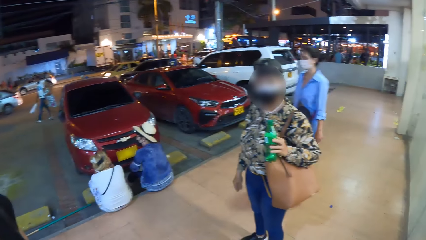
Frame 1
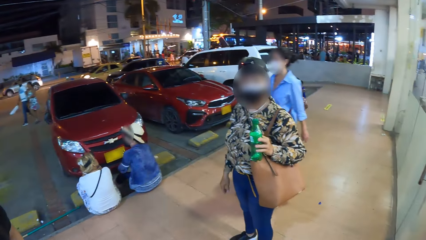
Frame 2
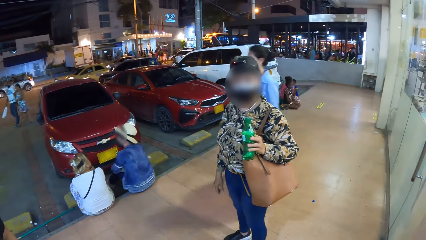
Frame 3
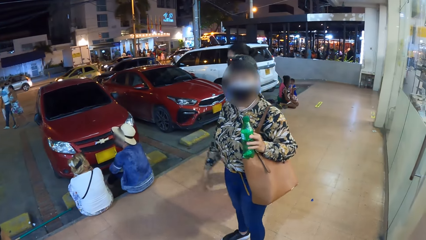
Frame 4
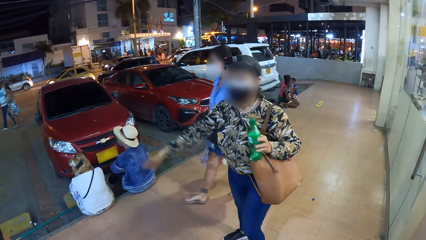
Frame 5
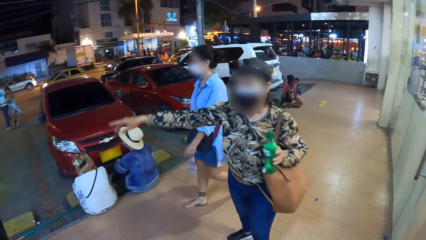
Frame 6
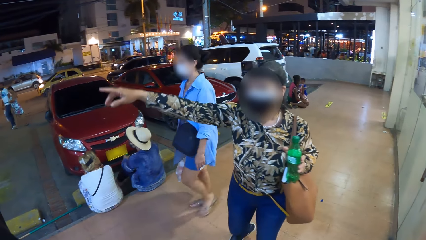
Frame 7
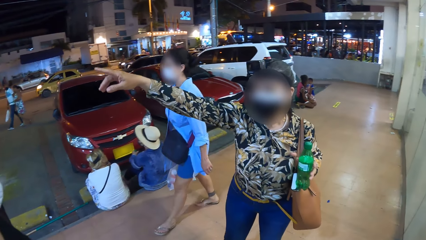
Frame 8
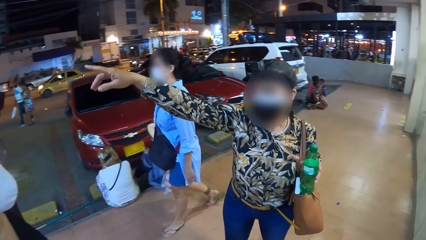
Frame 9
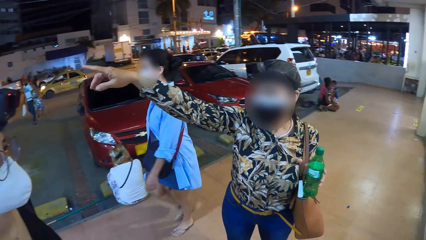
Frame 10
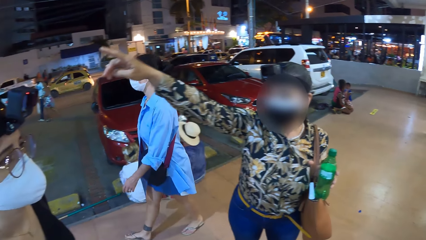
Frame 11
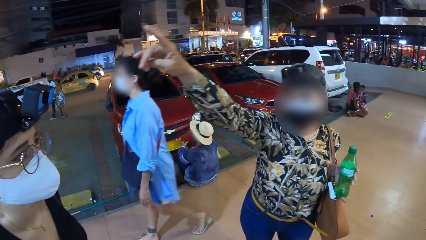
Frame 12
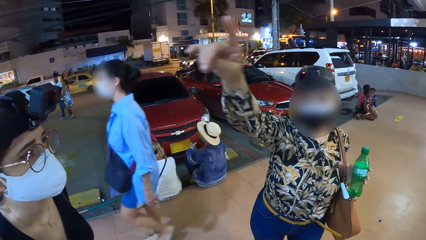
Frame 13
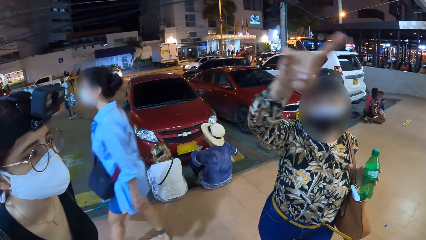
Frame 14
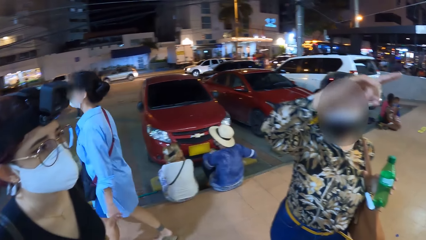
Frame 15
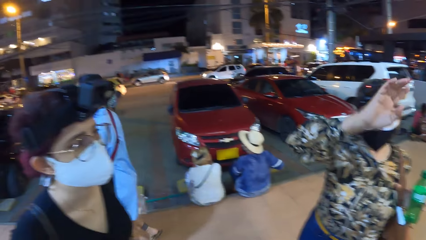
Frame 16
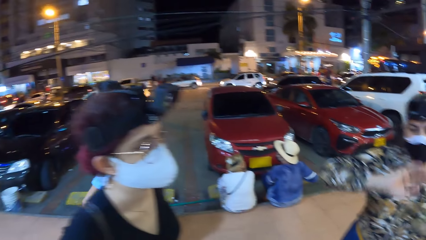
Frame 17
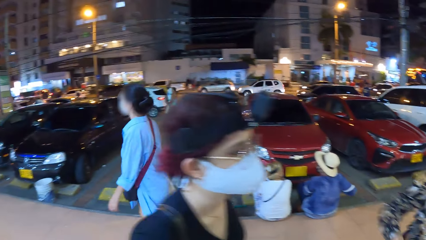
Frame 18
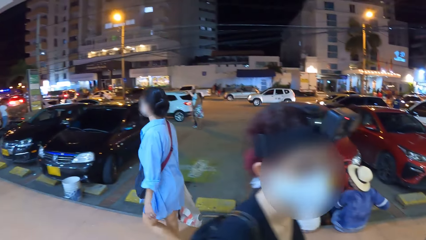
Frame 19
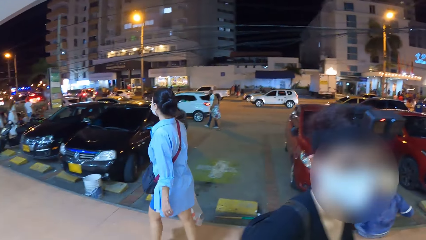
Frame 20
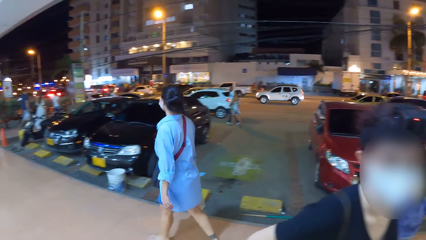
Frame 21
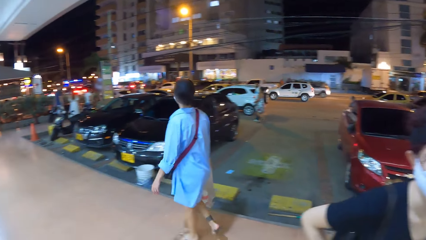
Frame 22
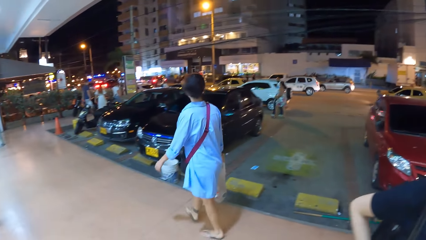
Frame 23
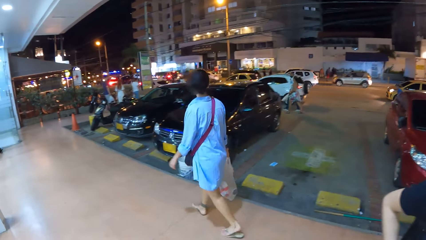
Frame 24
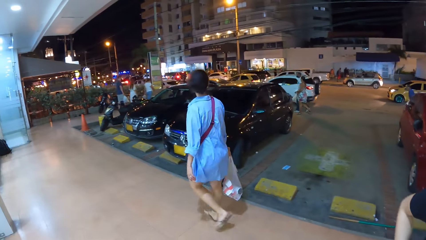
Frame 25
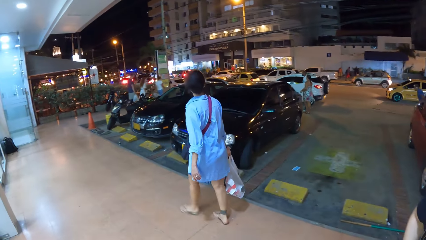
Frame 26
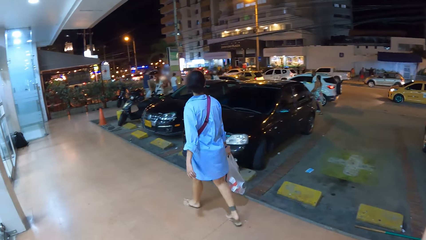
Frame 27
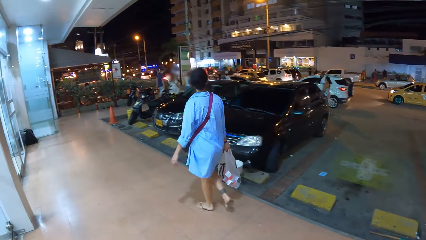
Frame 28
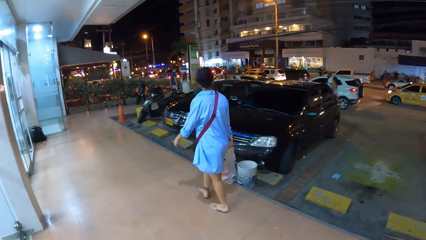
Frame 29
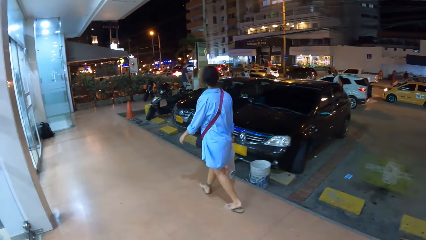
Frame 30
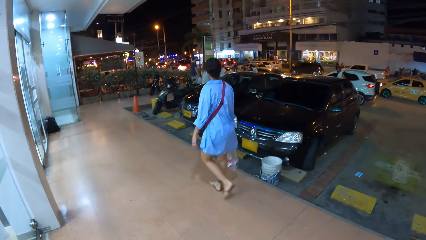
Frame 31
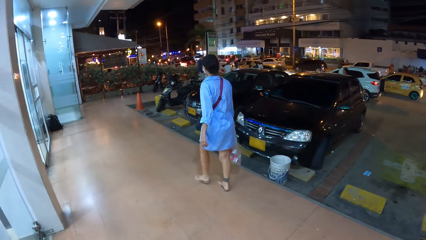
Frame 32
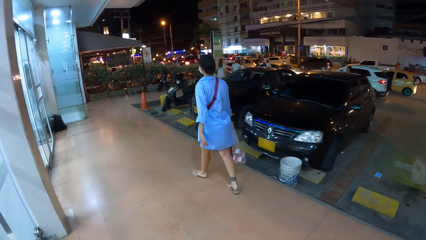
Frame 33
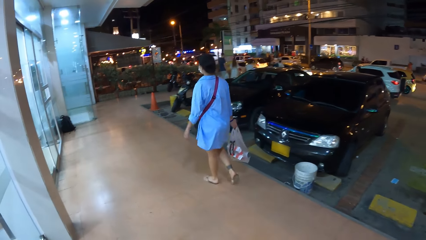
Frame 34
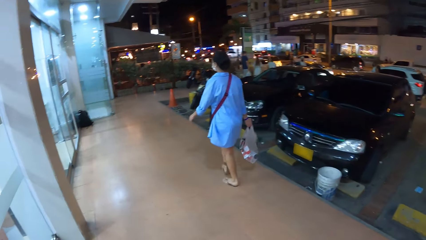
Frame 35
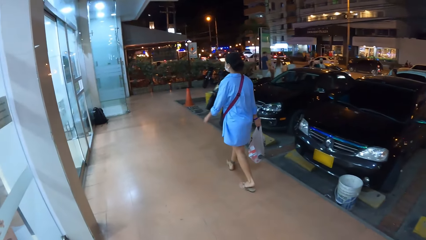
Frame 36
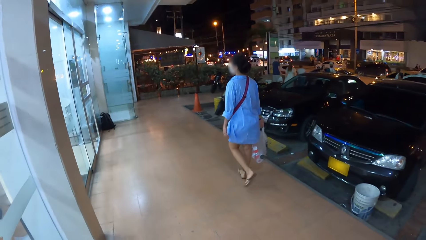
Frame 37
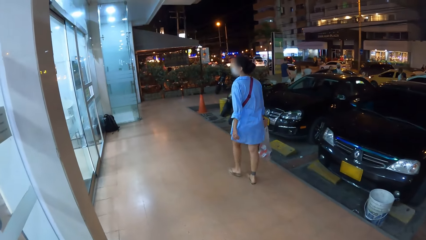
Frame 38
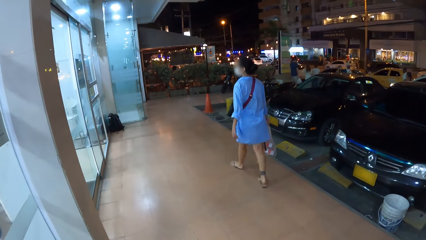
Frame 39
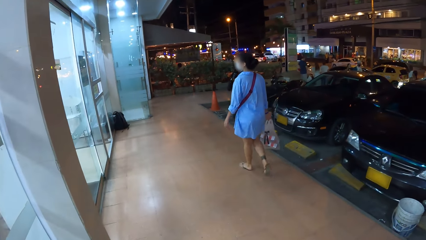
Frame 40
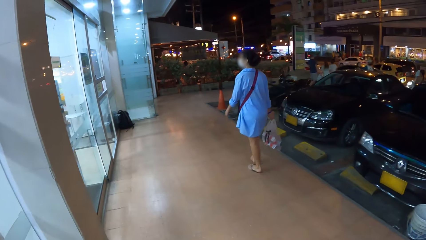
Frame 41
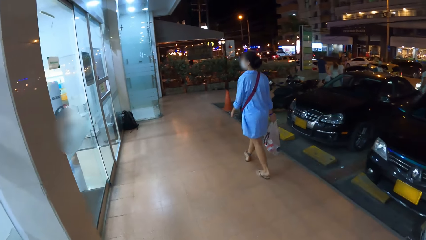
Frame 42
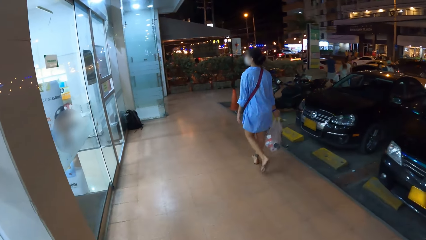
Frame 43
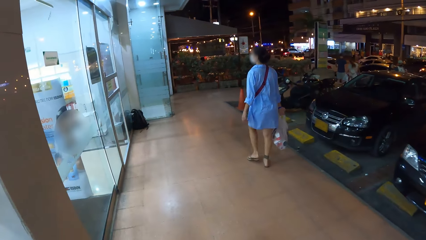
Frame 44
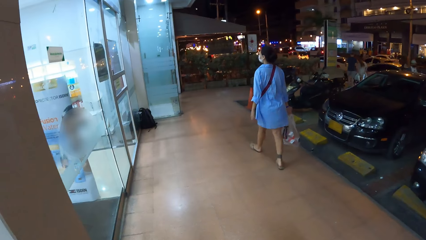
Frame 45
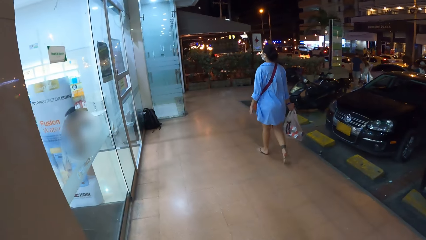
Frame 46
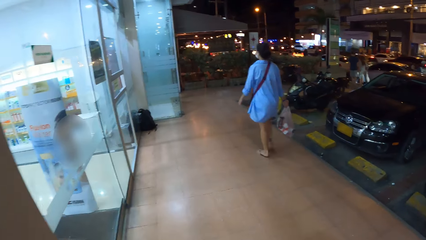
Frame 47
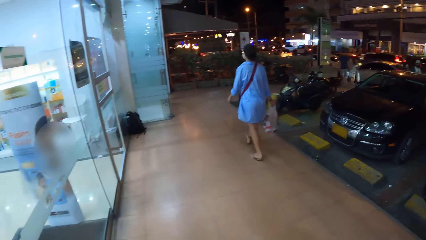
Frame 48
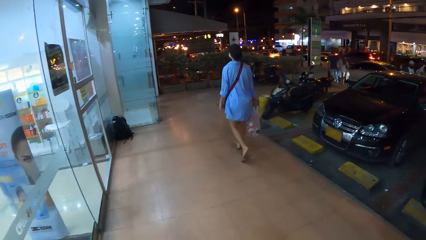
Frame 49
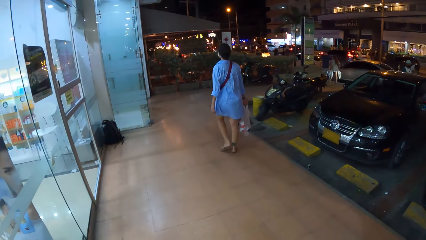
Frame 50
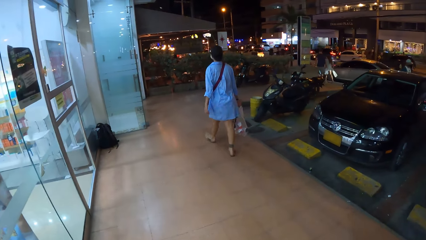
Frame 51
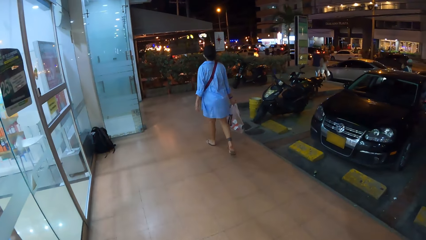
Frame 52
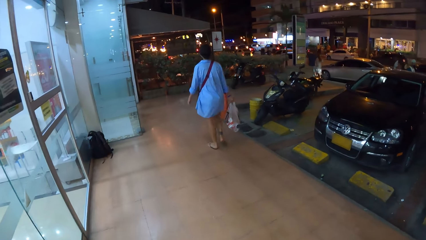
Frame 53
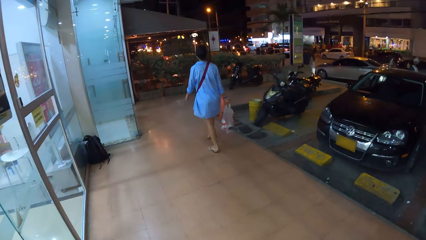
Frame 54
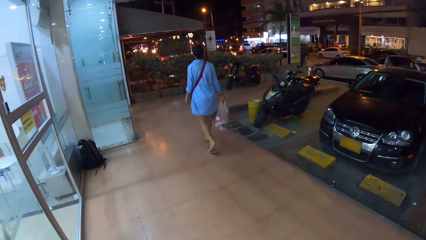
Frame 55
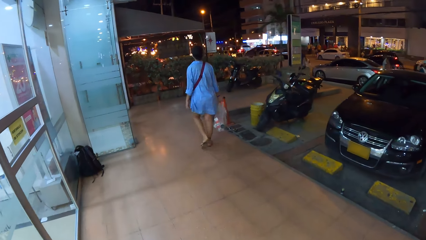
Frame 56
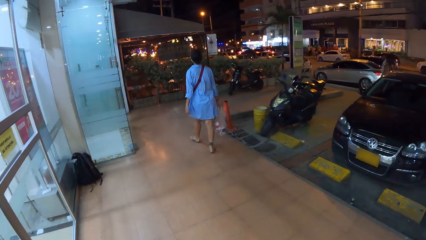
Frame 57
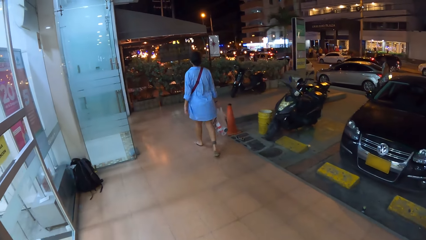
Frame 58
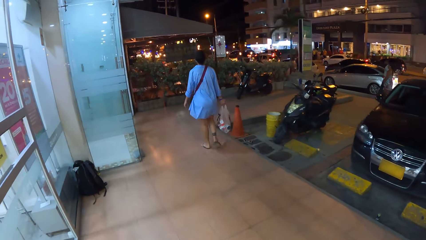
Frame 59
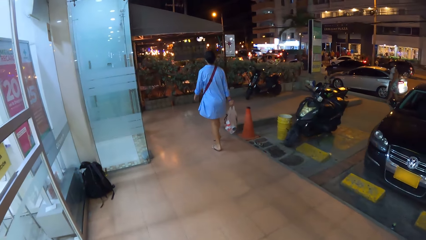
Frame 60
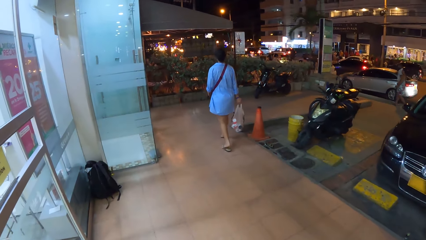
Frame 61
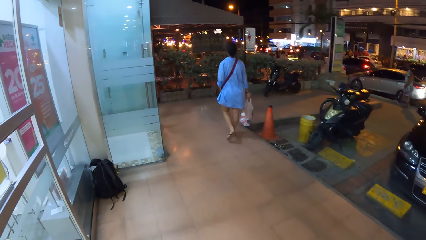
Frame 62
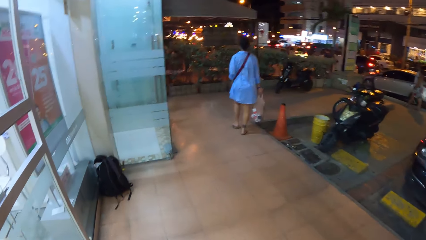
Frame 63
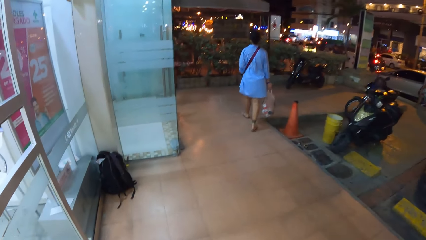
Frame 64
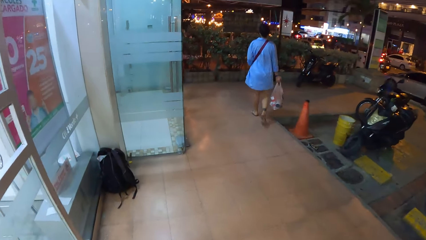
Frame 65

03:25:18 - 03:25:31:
The camera wearer walks on the road.
